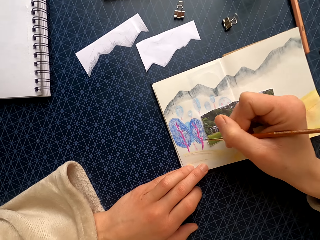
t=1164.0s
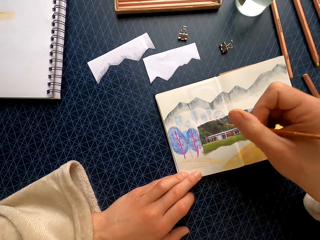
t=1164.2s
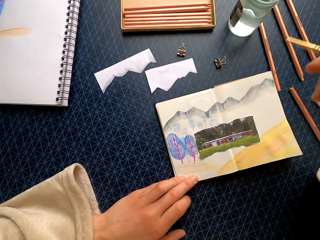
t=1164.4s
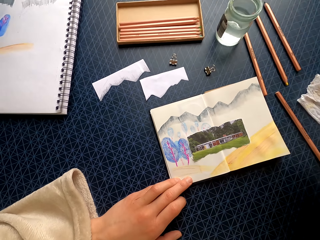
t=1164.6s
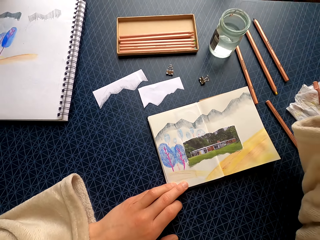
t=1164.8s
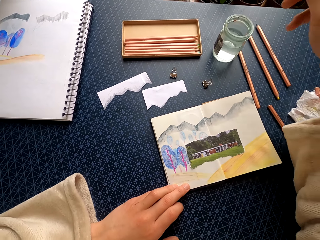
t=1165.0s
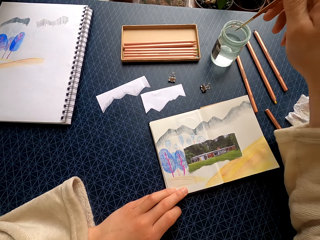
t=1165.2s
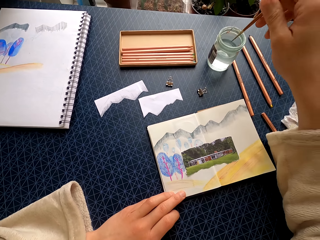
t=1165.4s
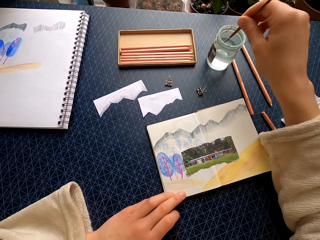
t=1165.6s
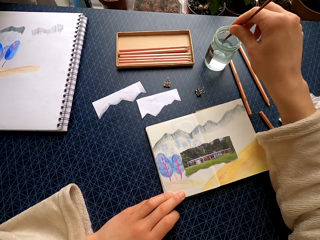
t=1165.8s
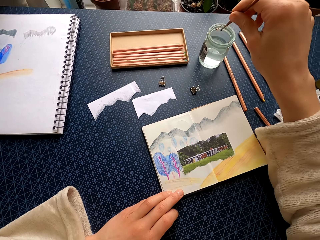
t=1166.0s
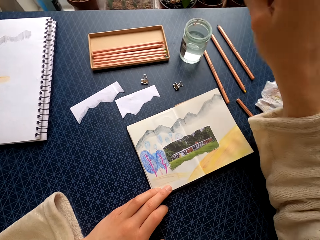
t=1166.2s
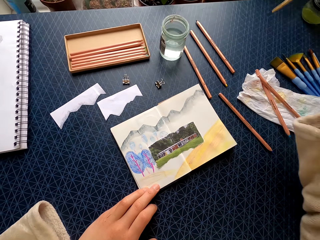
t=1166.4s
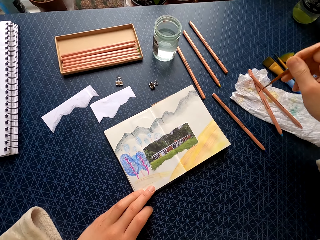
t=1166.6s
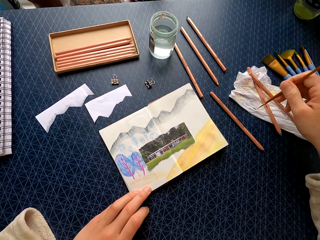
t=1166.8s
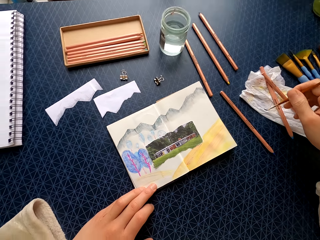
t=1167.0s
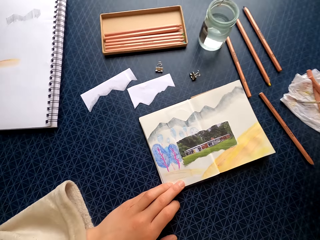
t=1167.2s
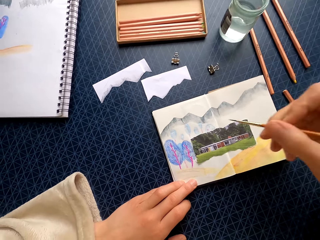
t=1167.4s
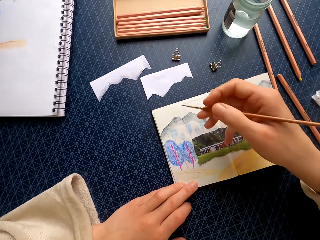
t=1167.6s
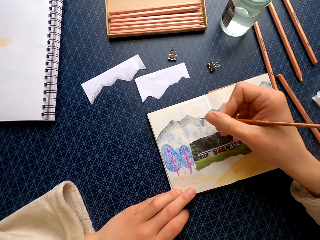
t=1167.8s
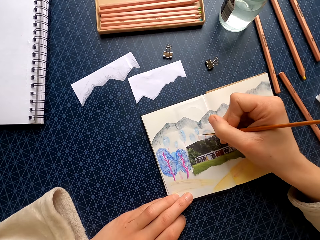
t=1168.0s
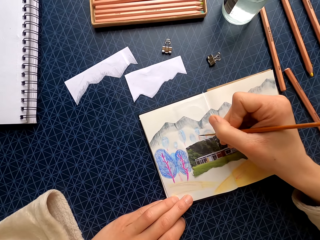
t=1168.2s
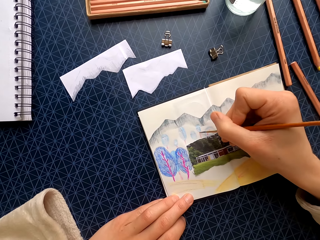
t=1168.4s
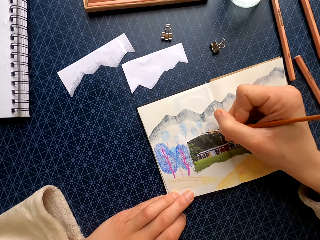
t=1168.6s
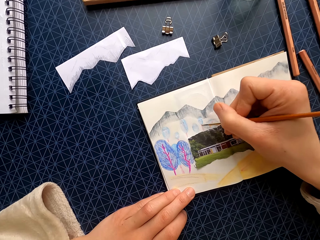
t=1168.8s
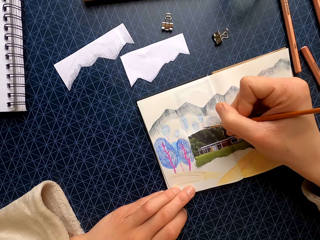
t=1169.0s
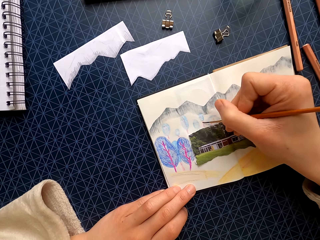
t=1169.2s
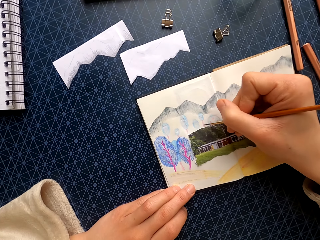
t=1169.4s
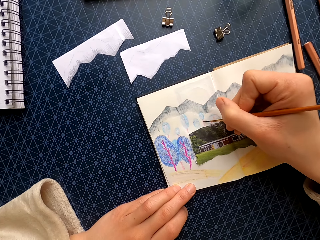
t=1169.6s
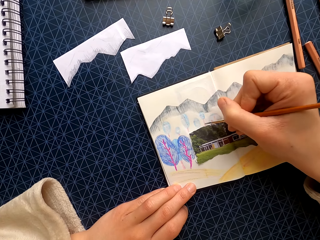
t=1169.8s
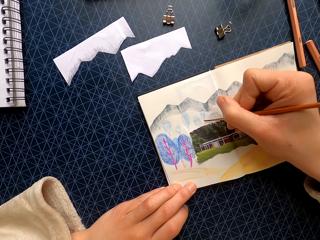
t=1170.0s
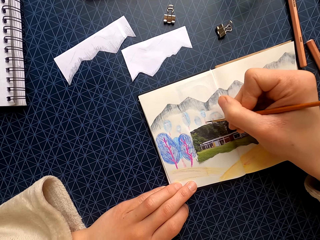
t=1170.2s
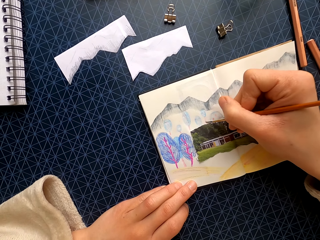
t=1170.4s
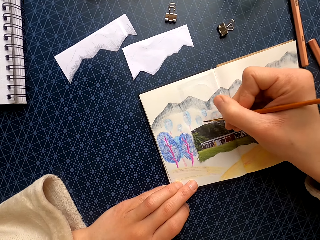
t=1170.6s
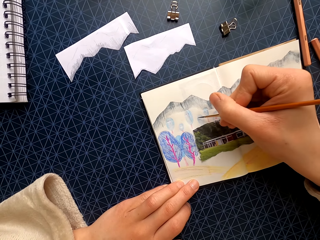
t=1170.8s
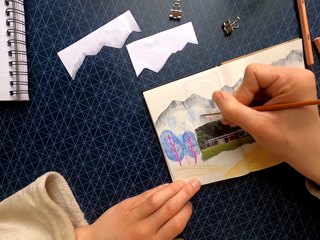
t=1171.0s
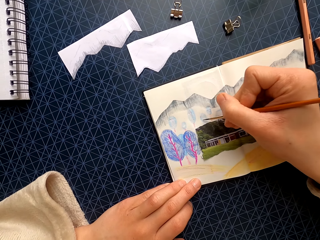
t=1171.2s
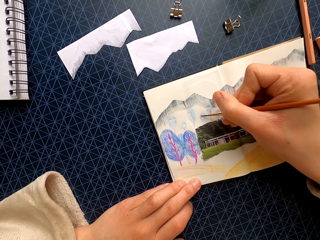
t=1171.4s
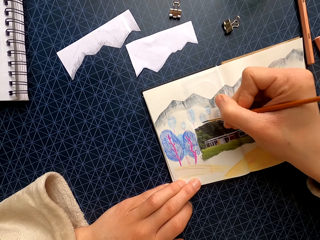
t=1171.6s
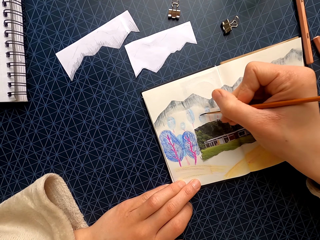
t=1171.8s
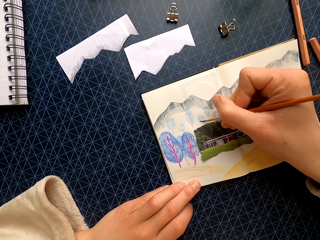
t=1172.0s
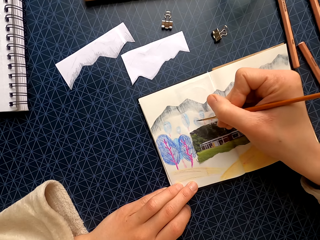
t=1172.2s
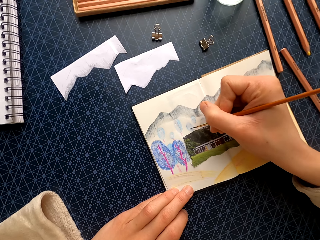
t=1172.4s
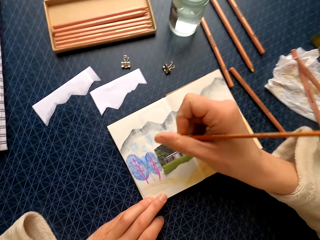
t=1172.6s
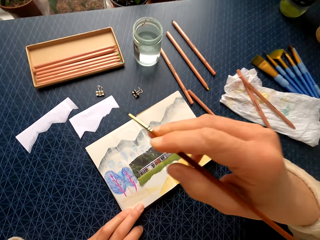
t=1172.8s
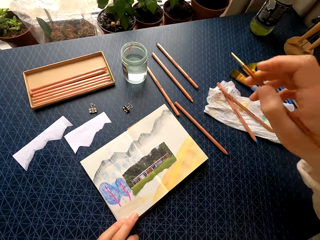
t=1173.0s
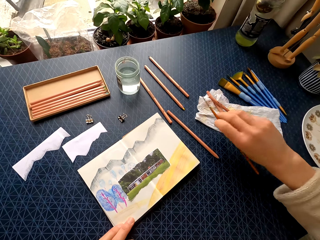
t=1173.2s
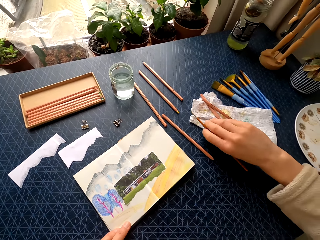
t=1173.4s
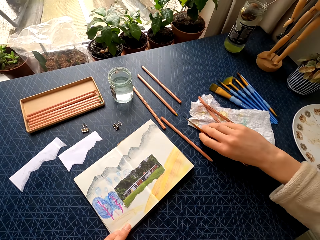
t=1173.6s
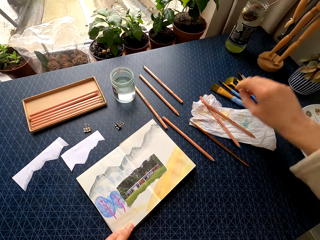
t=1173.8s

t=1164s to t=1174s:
The camera wearer dips the brush in the water in the tin. They brush the paper towel. They color the drawing on the paper.

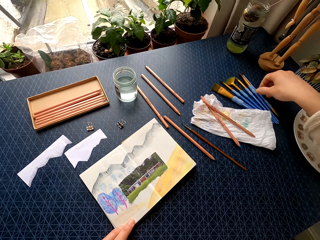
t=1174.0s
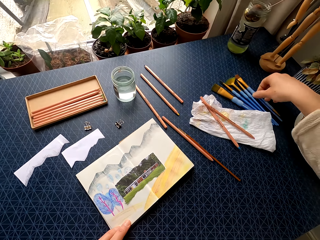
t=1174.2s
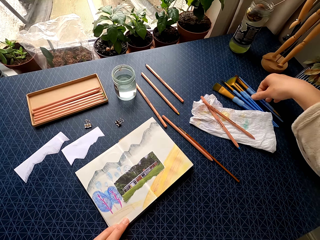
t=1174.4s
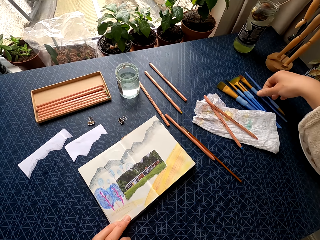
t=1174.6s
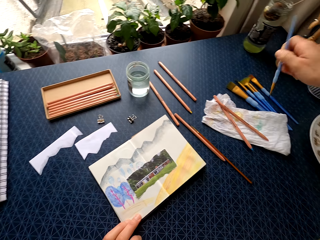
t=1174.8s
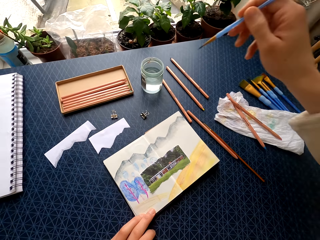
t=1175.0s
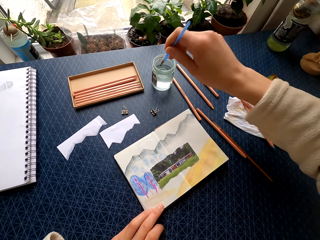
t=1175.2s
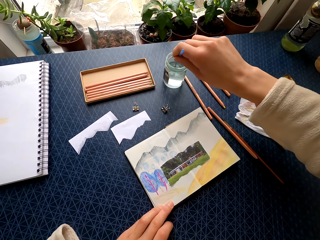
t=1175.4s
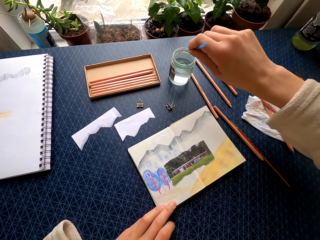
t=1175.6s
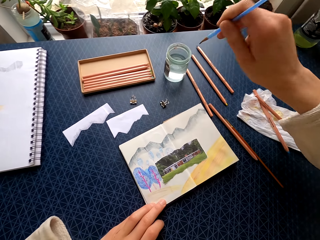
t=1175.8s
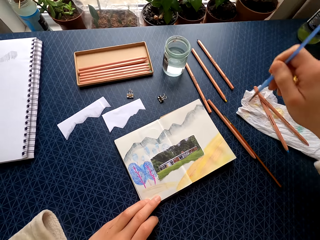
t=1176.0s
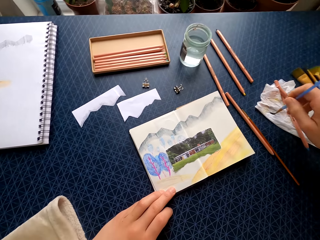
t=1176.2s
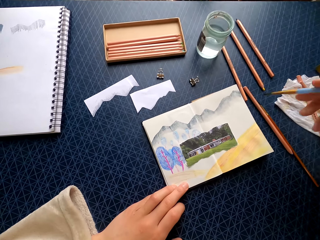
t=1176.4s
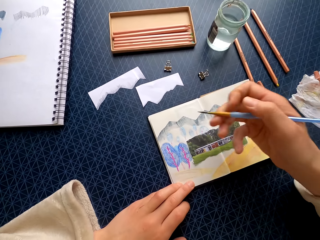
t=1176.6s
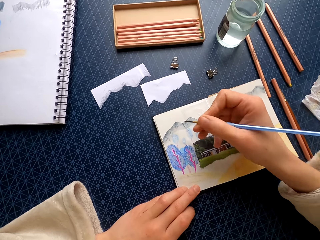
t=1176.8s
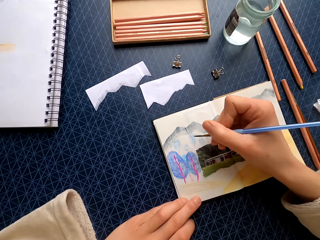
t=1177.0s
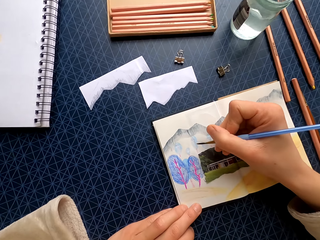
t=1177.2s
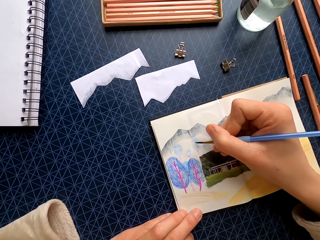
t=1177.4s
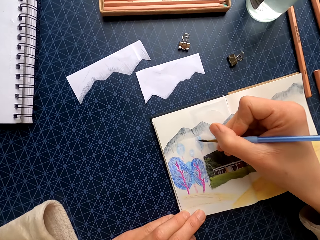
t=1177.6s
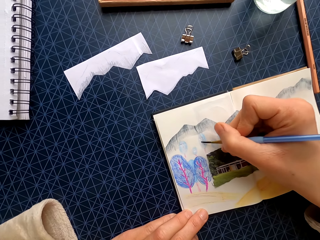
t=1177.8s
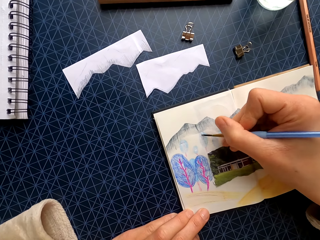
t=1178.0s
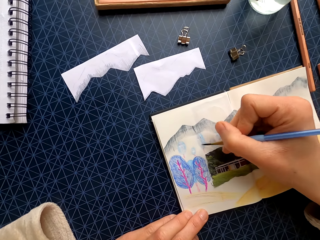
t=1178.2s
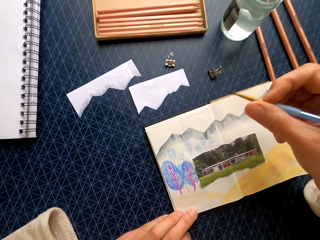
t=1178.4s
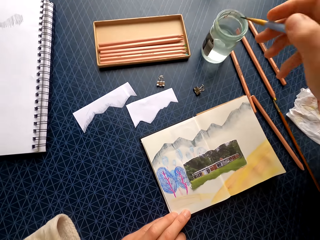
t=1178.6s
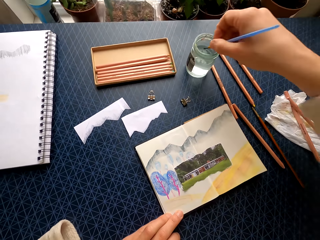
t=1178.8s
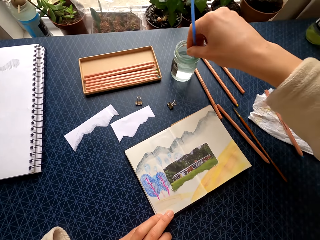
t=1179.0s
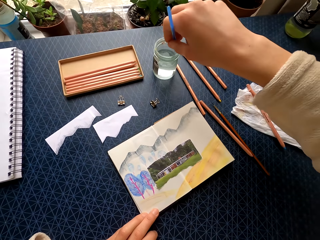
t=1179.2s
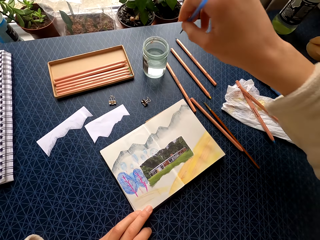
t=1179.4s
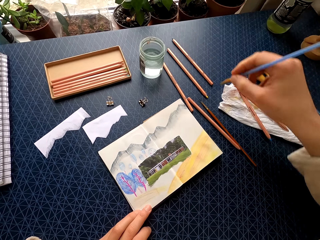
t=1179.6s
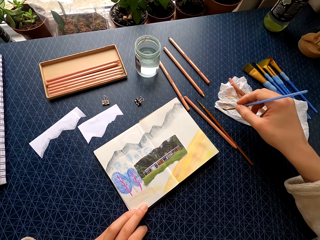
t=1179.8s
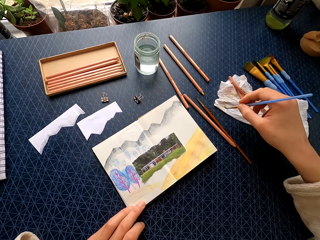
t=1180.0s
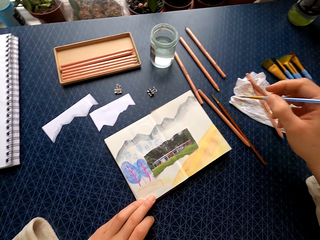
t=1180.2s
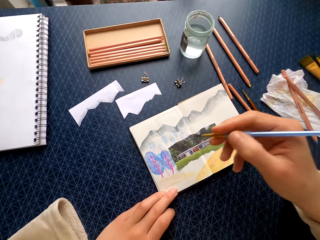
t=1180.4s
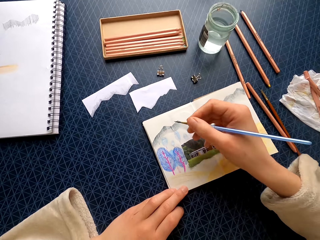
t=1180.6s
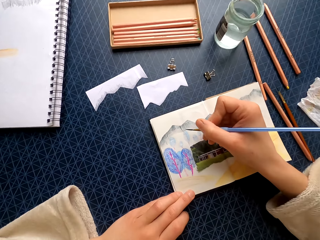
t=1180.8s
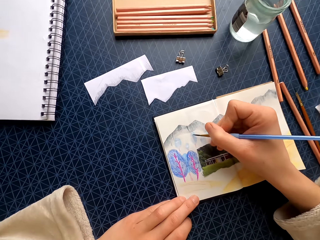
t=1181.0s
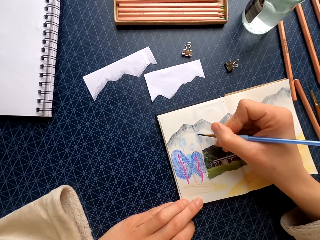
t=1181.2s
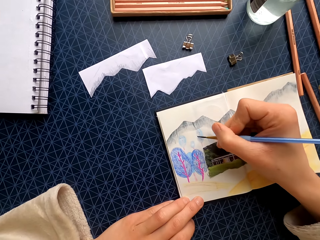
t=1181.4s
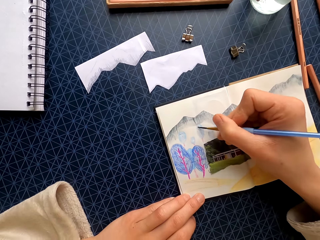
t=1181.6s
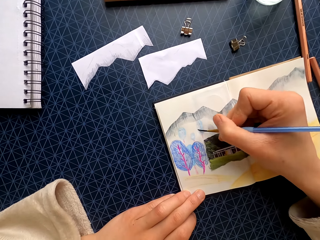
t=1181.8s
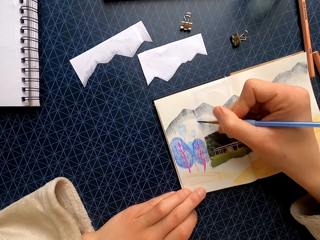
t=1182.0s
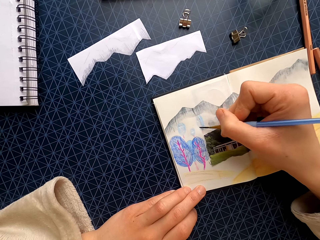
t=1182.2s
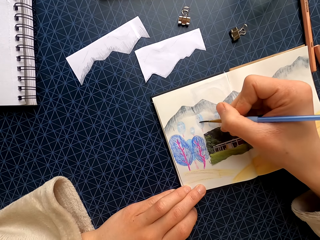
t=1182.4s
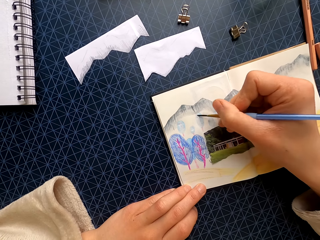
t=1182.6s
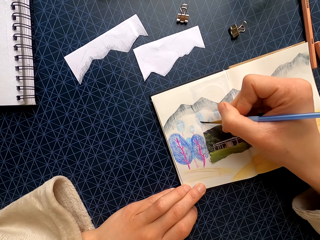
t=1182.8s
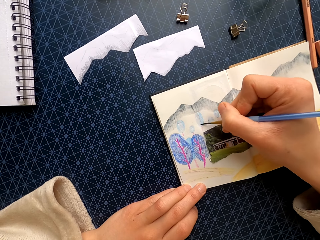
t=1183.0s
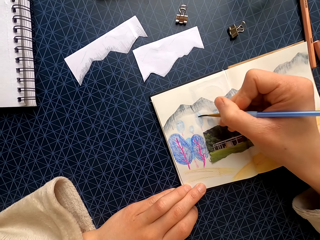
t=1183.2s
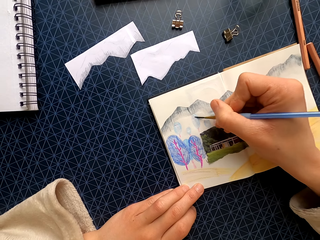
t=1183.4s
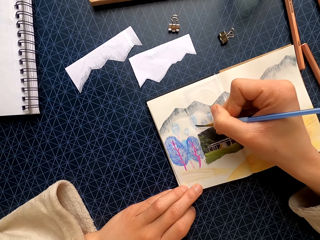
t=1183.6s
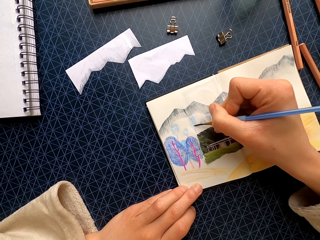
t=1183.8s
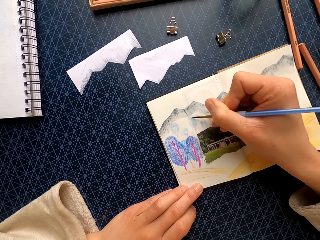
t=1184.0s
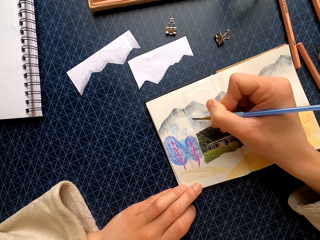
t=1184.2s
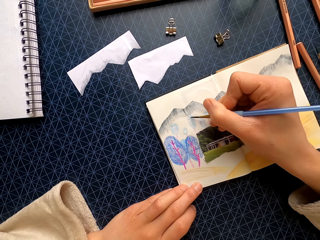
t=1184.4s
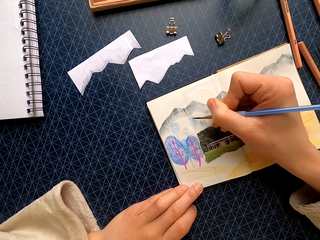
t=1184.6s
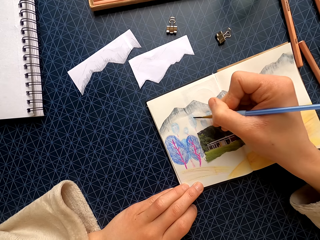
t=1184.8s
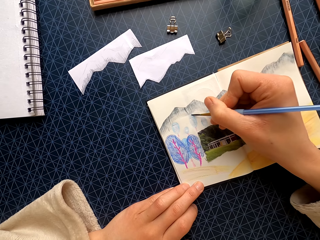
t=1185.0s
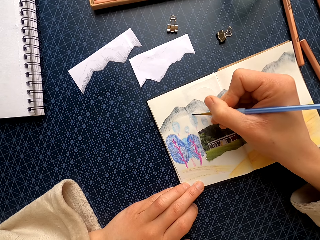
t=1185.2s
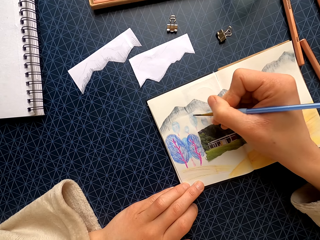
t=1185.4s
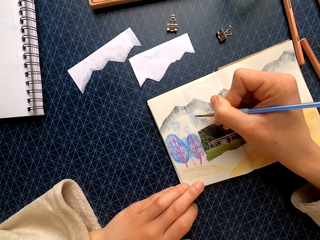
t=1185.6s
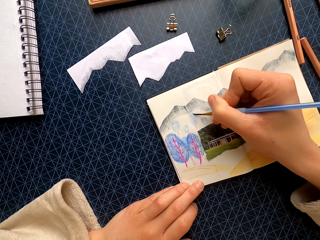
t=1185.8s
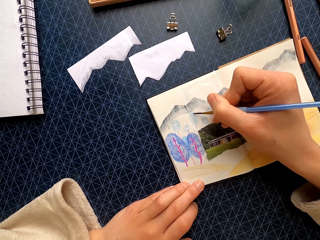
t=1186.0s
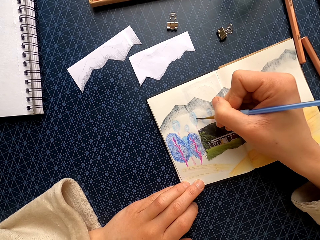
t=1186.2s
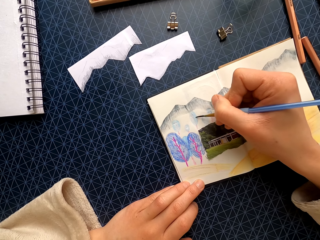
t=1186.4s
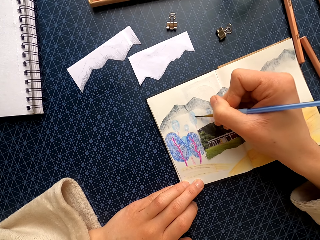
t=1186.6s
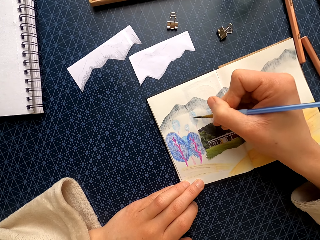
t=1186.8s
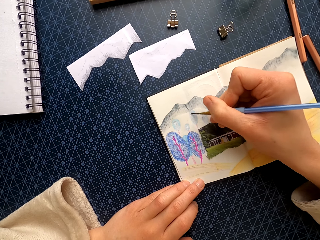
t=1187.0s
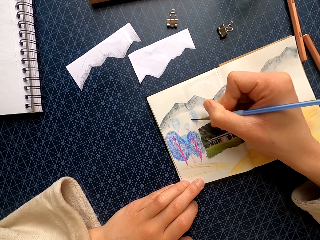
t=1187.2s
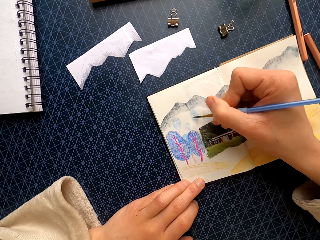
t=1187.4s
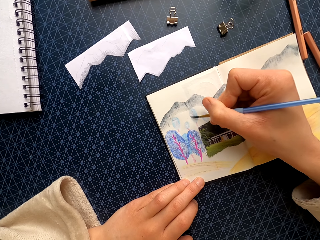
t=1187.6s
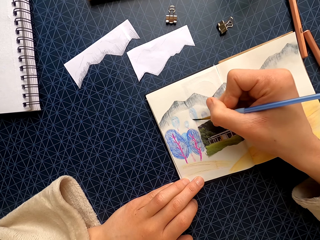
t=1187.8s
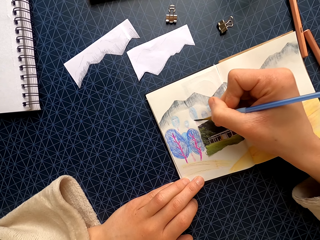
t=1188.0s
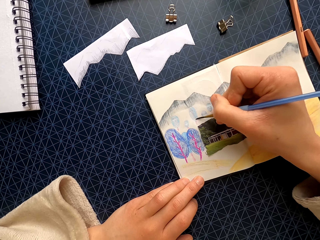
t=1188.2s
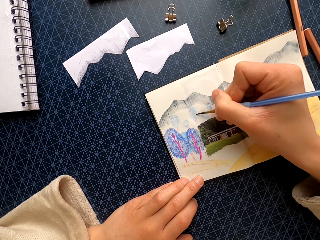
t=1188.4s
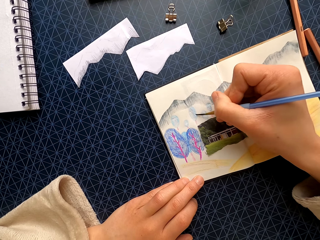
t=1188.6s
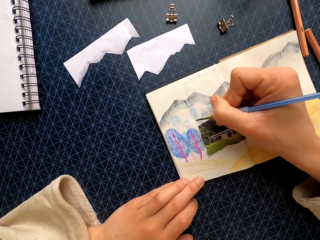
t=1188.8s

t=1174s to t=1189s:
The camera wearer drops the brush on the table. They pick up the brush from the table. They dip the brush in the water in the tin. They brush the paper towel. They color the drawing on the paper. They dip the brush in the water in the tin. They brush the paper towel. They color the drawing on the paper.
